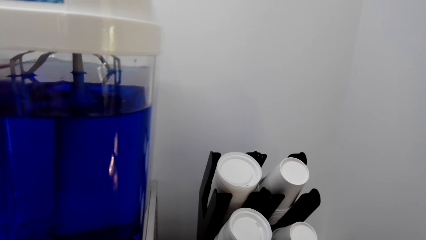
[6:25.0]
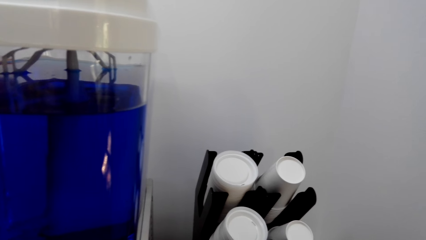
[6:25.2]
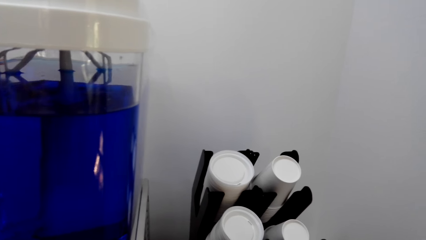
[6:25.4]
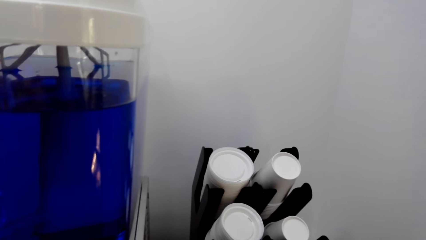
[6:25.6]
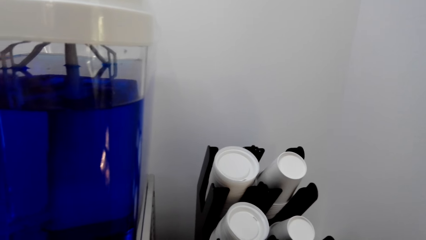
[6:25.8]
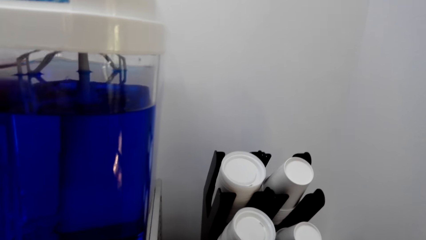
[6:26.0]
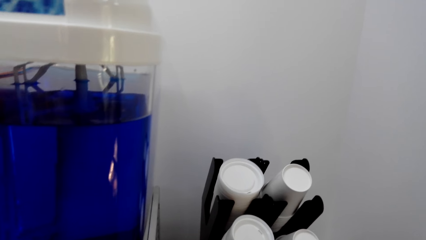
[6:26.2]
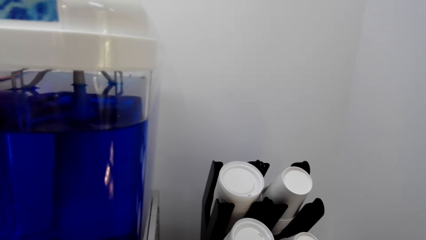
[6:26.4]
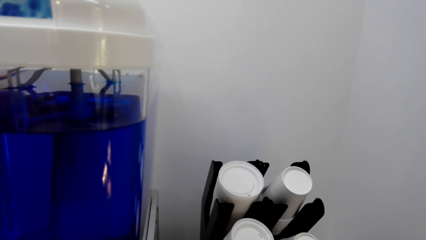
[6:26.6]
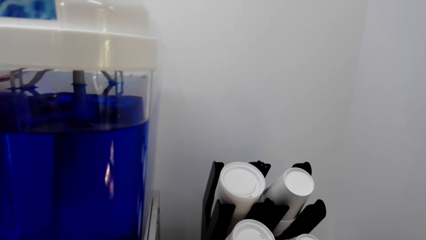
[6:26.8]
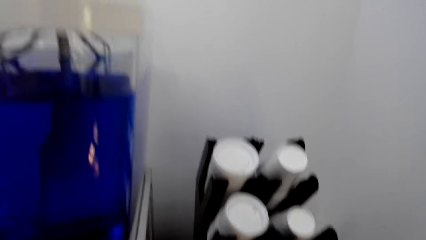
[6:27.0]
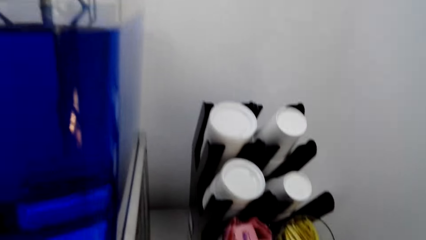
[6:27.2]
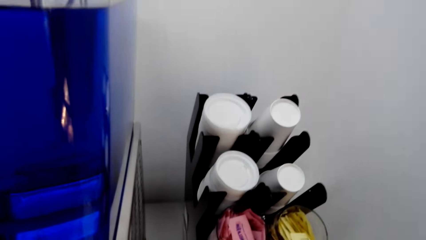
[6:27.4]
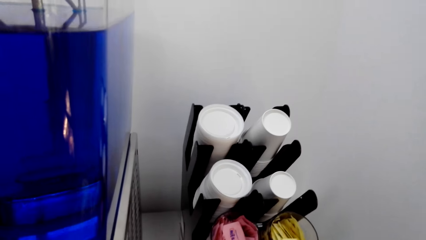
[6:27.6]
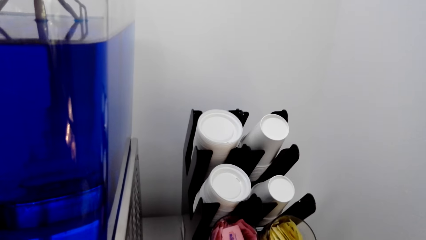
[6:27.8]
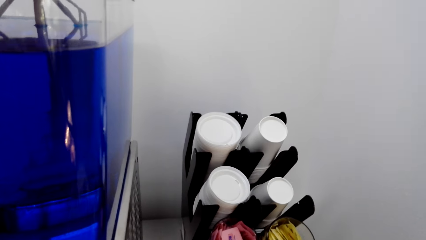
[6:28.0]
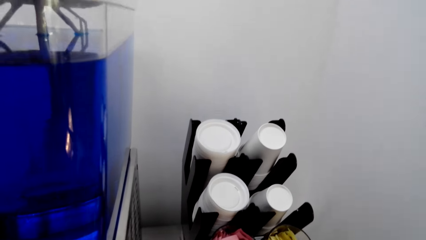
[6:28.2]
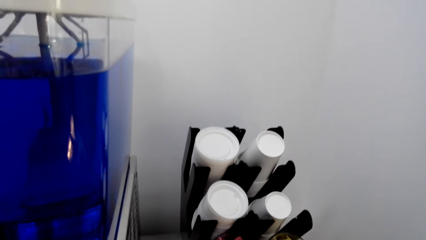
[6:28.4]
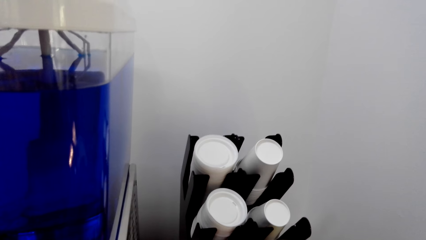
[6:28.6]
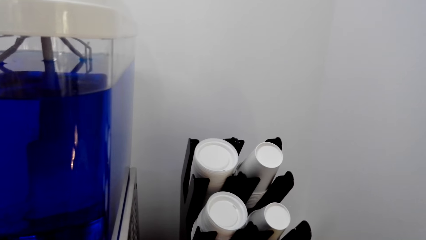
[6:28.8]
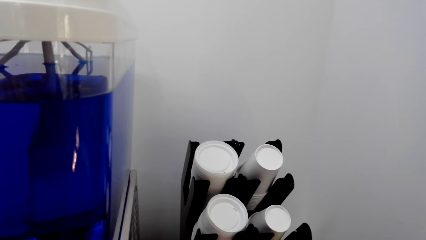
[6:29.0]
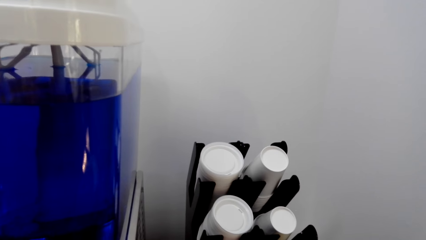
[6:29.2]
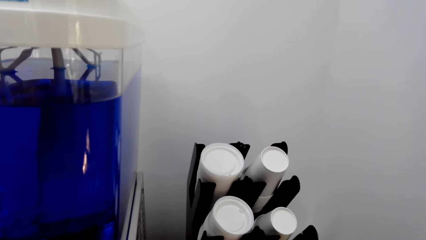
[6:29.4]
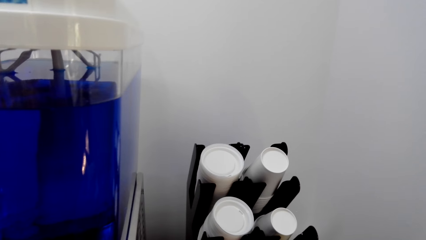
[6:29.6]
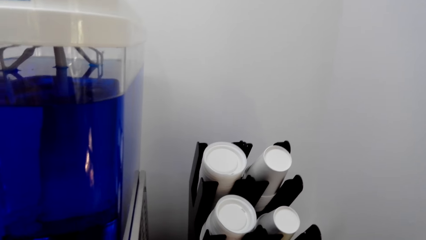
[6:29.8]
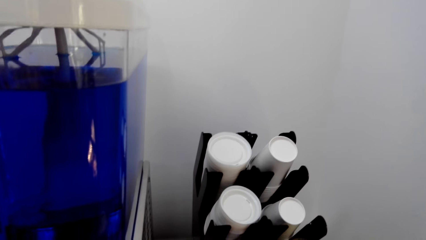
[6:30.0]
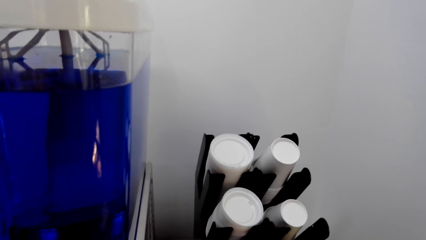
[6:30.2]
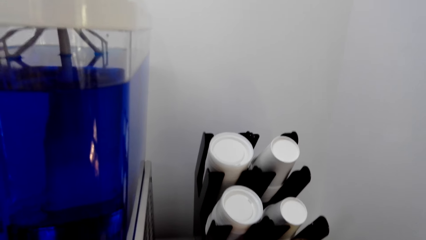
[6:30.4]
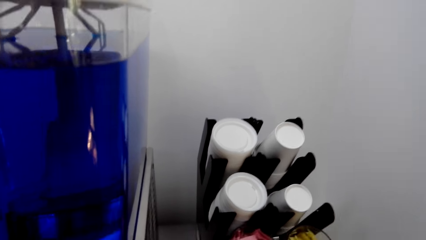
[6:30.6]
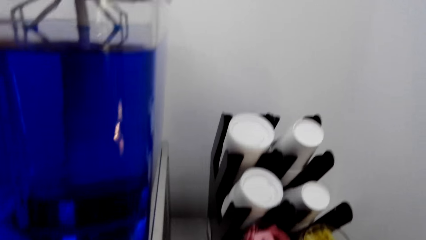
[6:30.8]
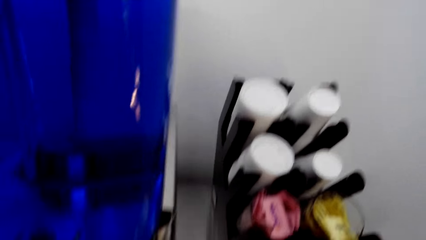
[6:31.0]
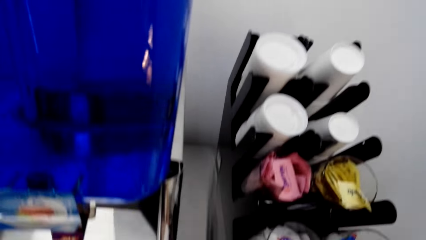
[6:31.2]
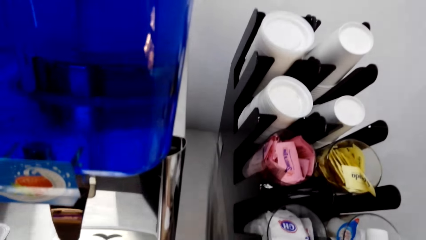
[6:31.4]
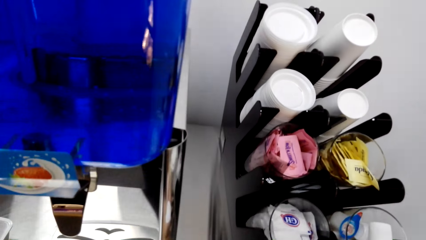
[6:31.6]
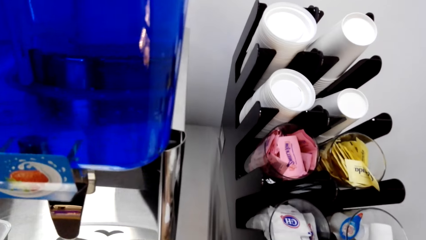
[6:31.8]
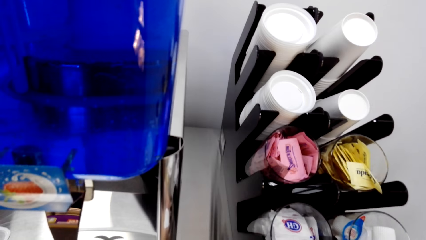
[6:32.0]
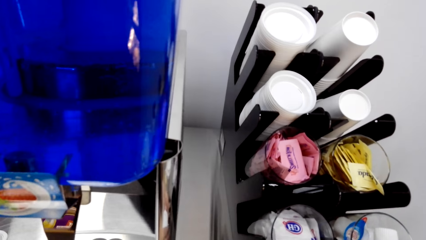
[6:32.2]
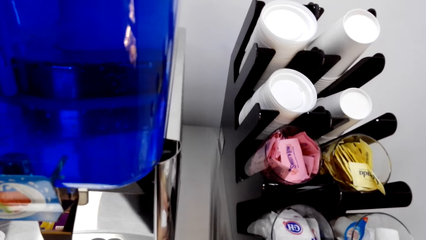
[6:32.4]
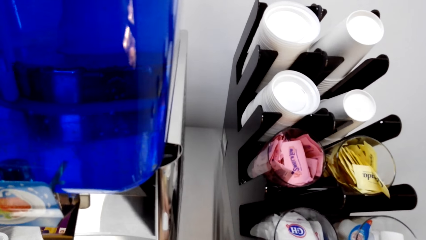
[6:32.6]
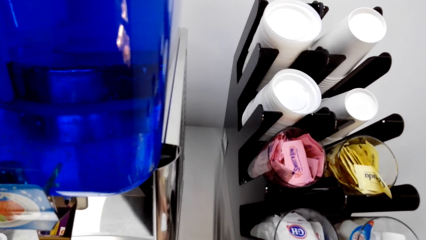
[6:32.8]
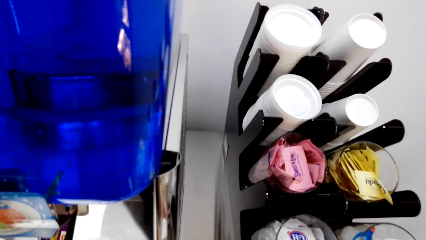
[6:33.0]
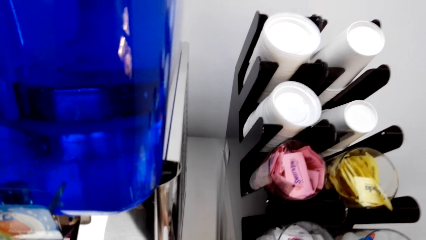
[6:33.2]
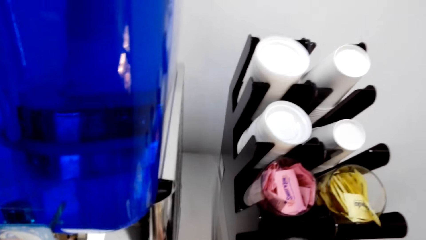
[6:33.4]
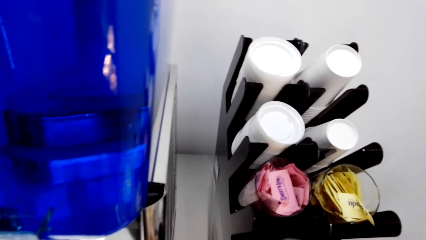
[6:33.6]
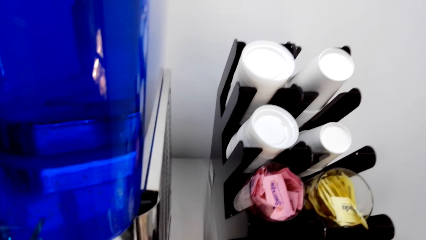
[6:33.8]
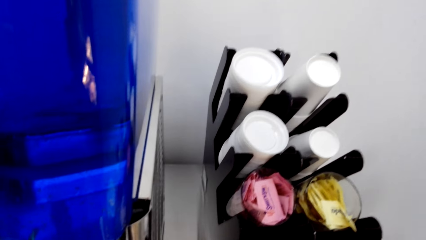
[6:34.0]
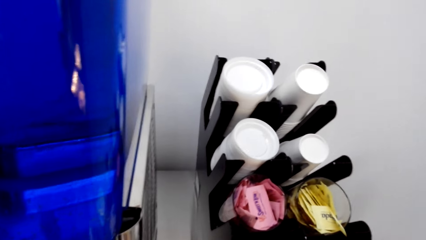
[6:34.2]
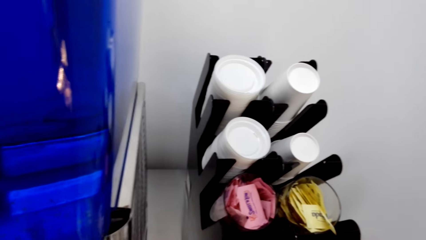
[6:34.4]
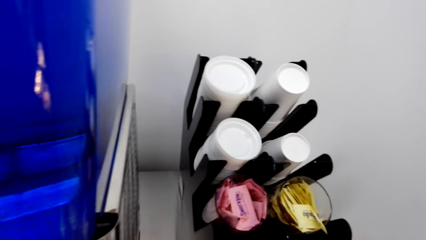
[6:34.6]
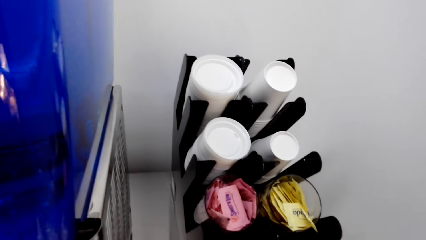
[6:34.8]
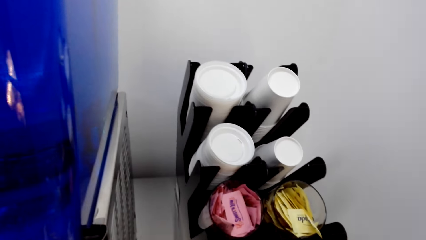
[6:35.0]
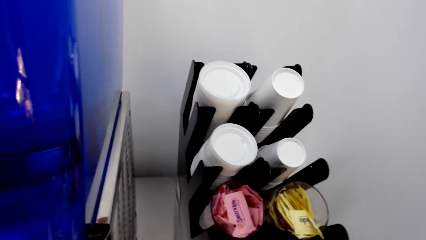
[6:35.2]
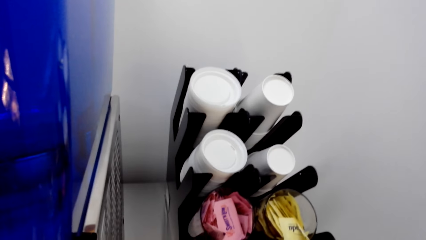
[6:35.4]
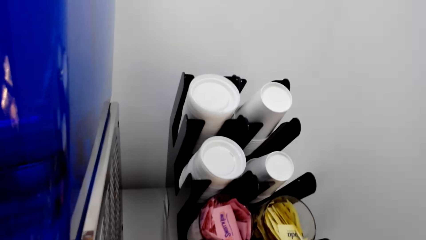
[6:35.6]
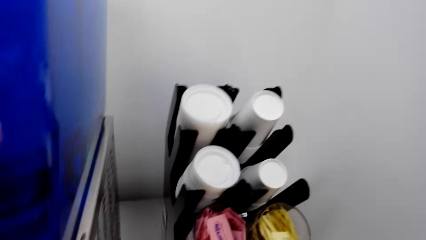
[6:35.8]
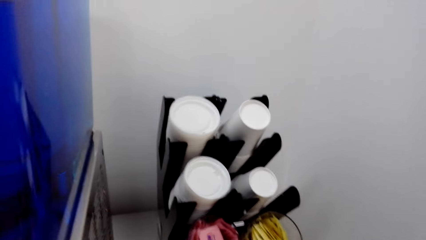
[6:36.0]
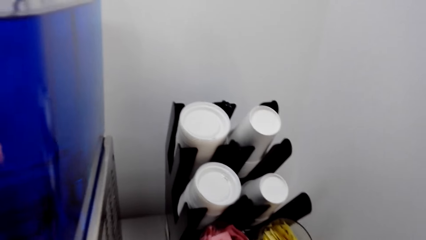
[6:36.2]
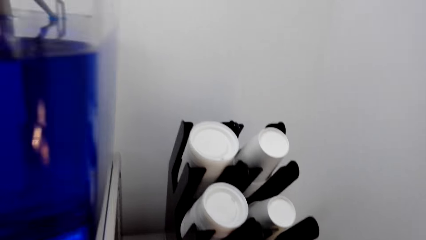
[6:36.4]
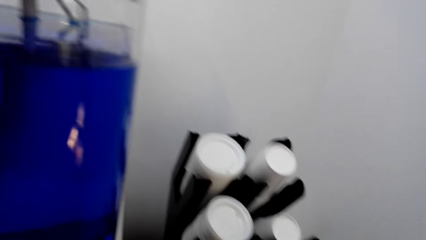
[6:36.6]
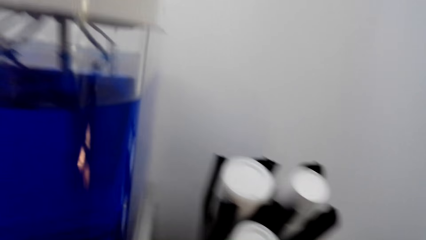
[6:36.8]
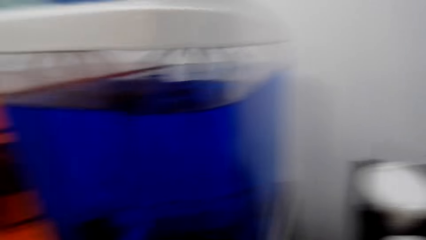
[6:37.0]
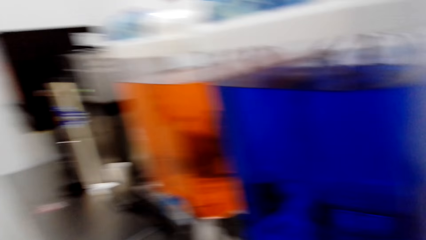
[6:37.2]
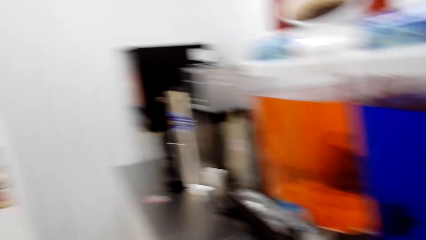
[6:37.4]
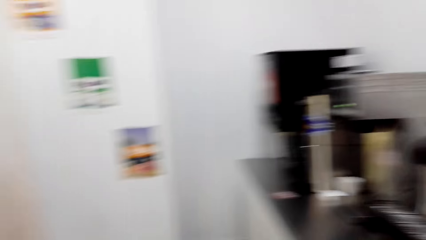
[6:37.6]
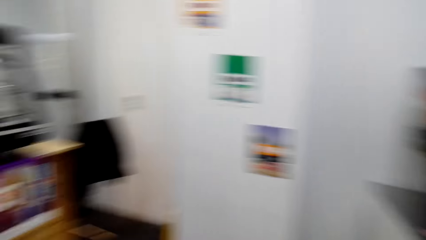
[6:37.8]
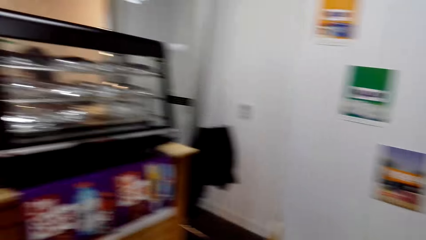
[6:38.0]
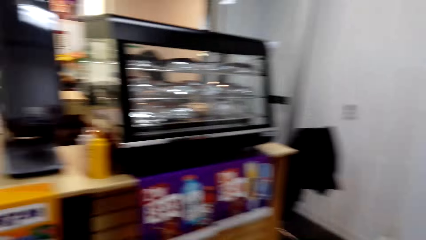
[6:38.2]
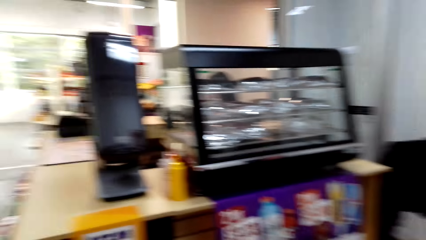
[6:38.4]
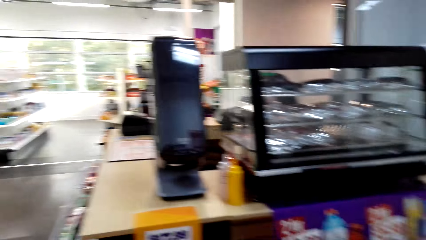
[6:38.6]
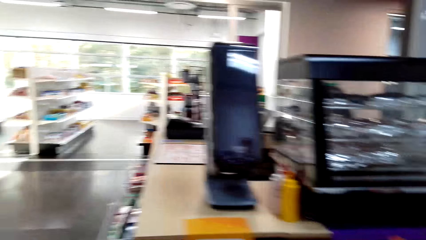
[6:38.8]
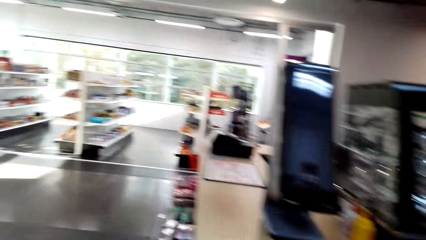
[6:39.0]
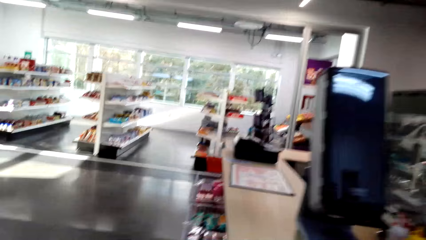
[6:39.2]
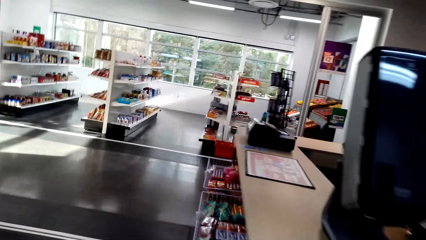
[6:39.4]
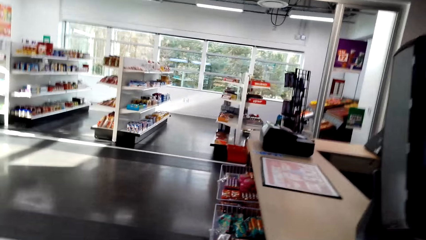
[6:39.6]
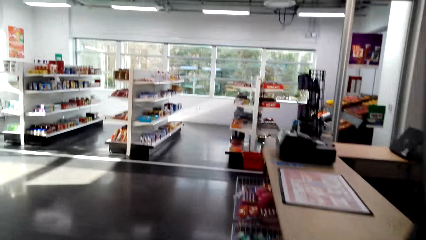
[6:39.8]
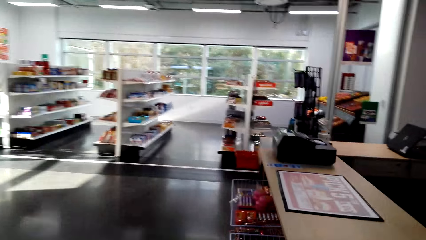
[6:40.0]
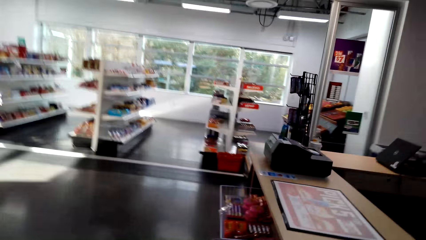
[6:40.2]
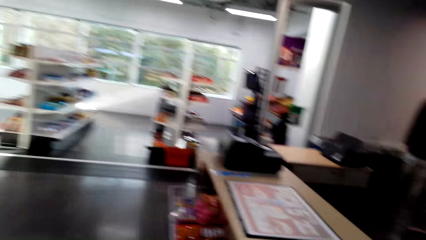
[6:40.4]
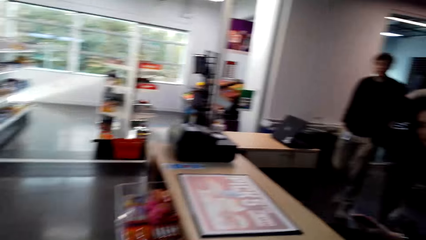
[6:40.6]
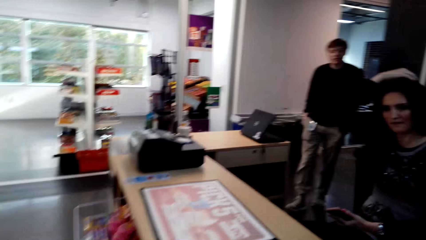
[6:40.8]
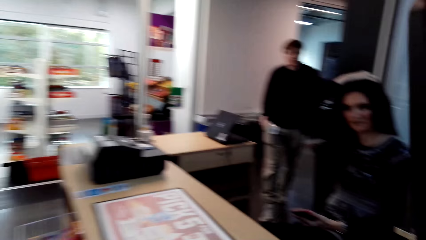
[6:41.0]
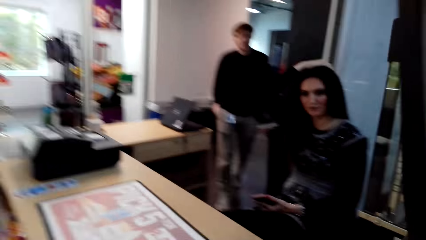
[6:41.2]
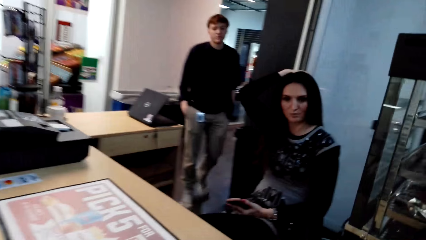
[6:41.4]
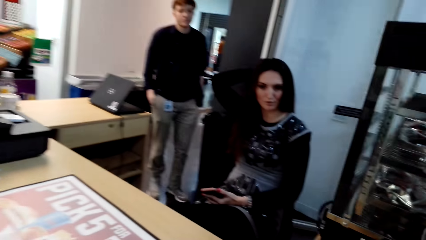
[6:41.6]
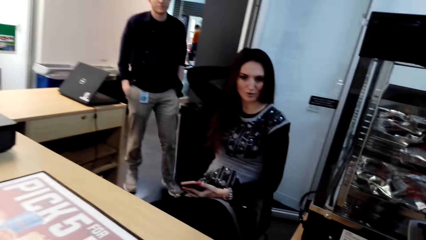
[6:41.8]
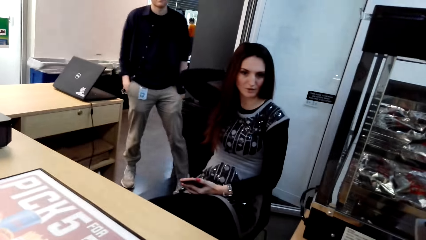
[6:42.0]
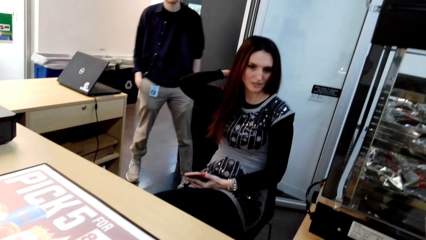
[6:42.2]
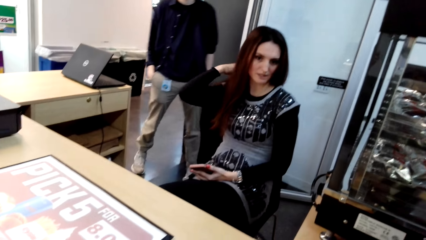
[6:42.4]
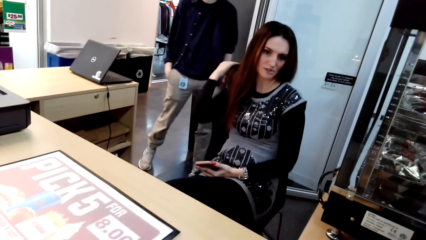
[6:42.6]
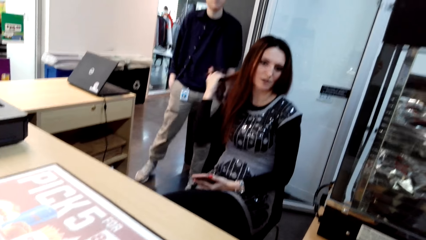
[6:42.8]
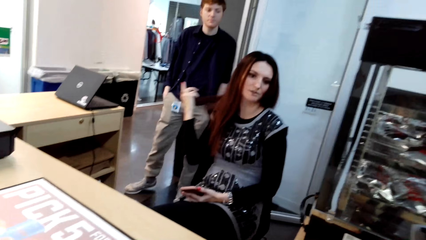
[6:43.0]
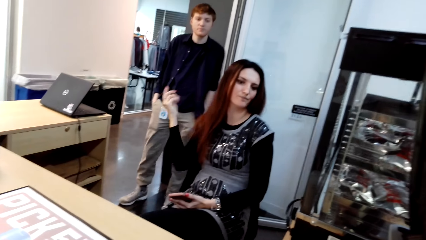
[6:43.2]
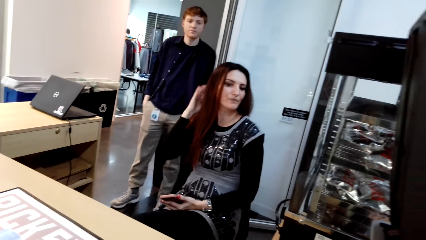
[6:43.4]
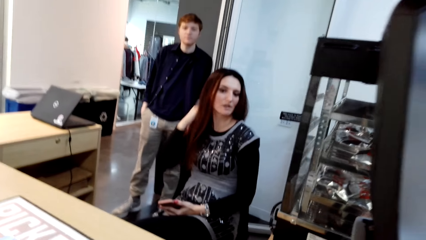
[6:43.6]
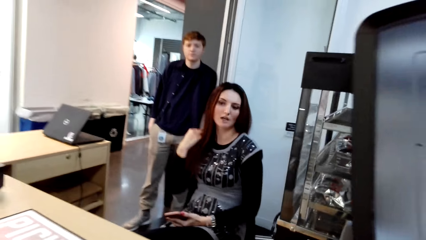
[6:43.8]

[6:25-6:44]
The camera wearer walks to the supermarket counter.
